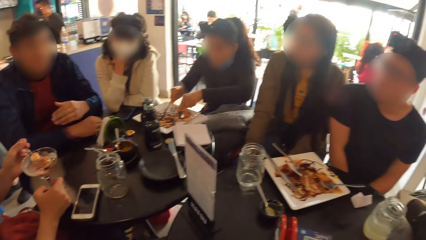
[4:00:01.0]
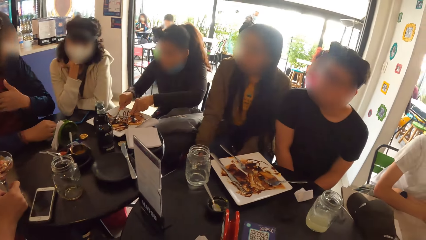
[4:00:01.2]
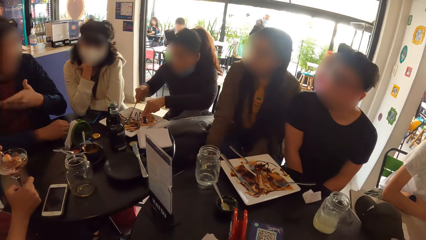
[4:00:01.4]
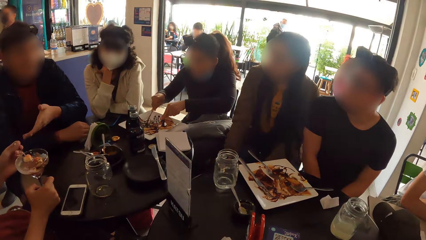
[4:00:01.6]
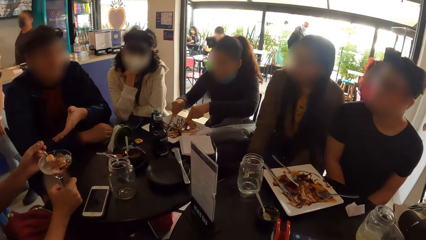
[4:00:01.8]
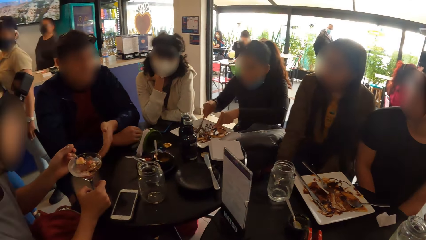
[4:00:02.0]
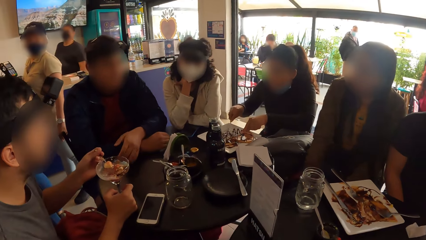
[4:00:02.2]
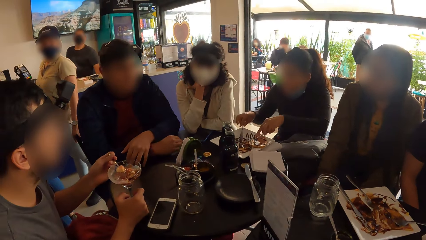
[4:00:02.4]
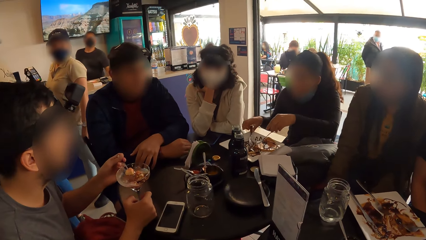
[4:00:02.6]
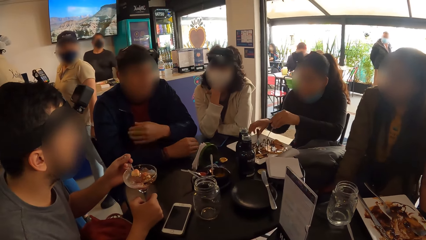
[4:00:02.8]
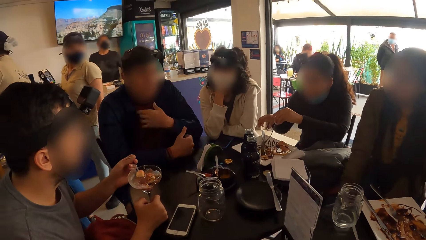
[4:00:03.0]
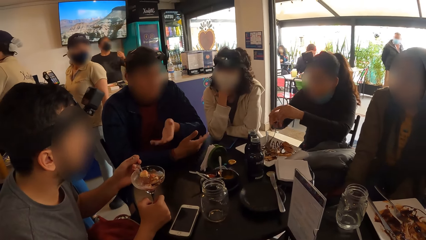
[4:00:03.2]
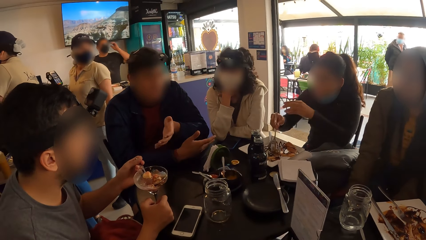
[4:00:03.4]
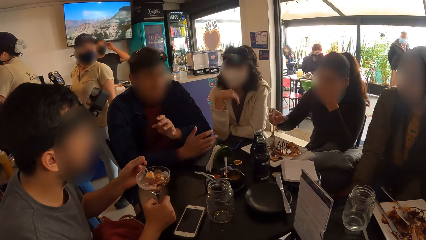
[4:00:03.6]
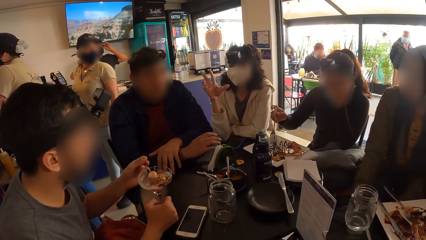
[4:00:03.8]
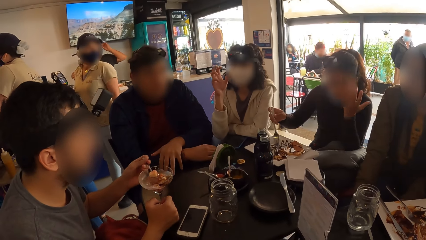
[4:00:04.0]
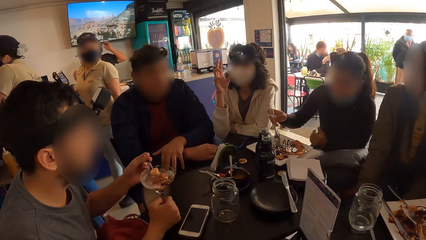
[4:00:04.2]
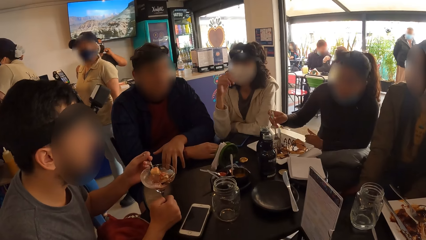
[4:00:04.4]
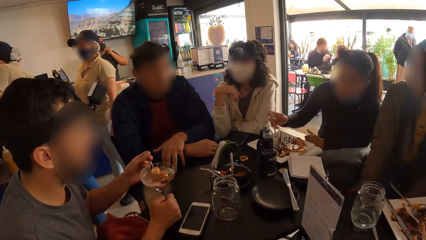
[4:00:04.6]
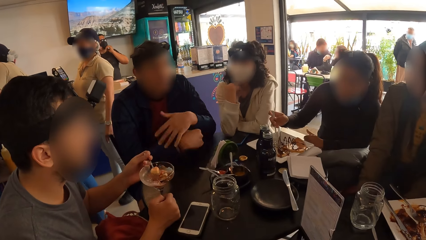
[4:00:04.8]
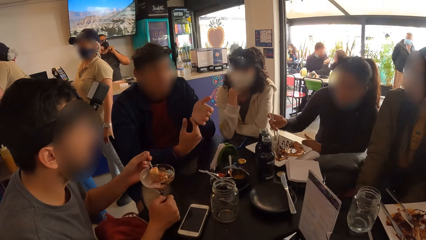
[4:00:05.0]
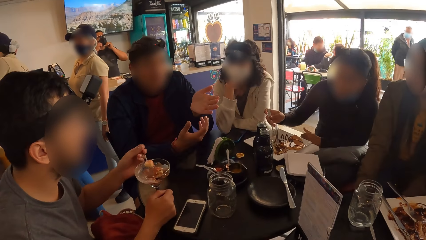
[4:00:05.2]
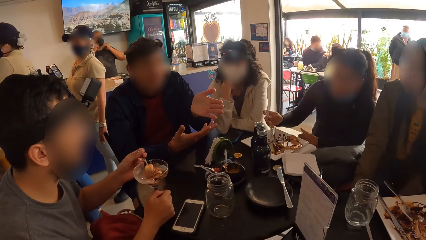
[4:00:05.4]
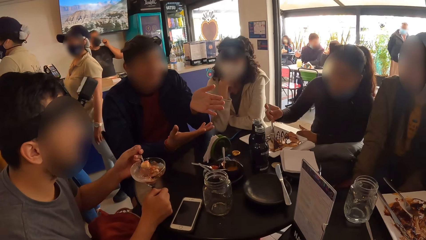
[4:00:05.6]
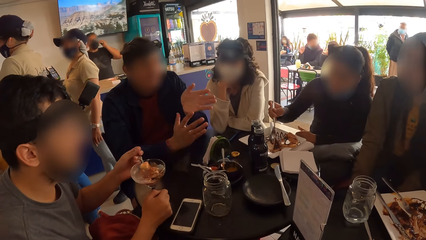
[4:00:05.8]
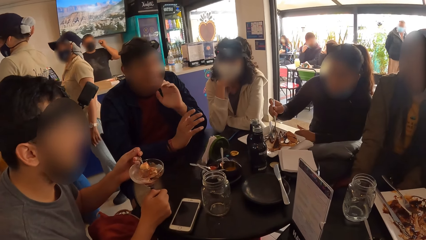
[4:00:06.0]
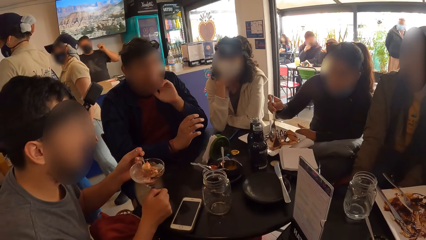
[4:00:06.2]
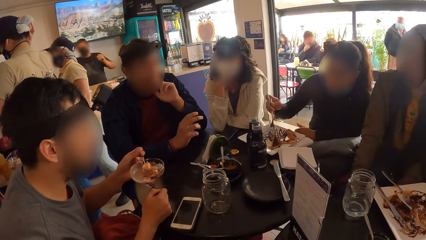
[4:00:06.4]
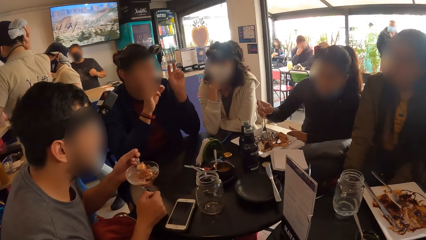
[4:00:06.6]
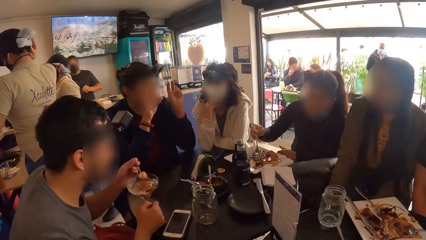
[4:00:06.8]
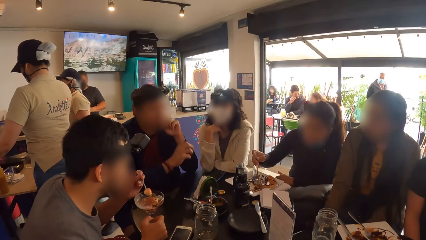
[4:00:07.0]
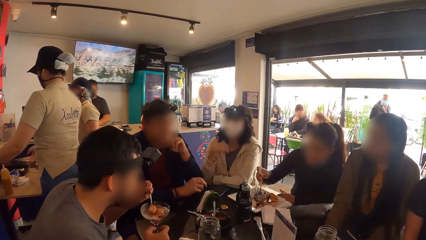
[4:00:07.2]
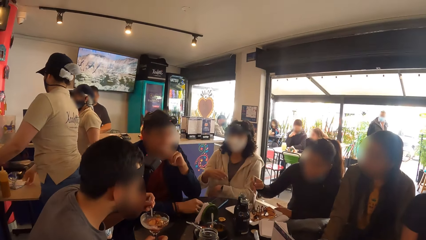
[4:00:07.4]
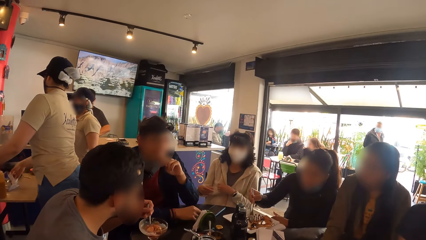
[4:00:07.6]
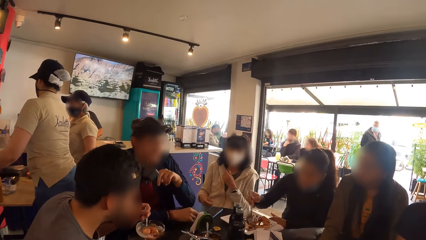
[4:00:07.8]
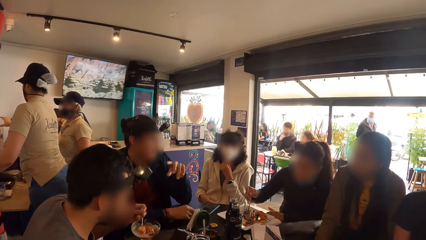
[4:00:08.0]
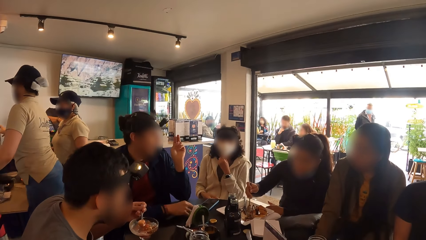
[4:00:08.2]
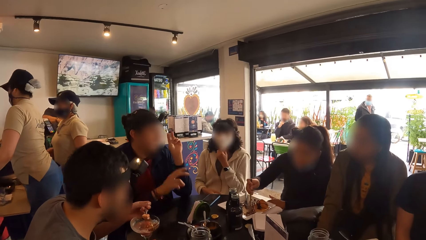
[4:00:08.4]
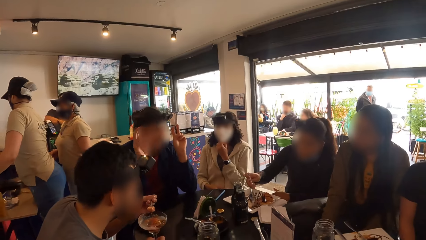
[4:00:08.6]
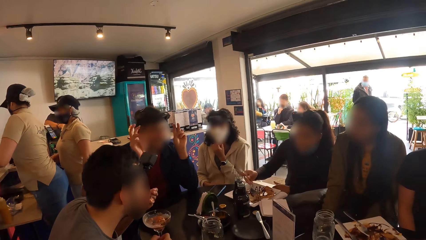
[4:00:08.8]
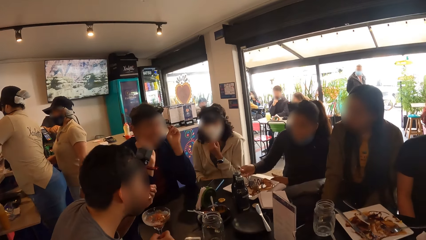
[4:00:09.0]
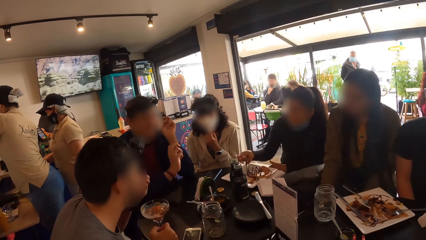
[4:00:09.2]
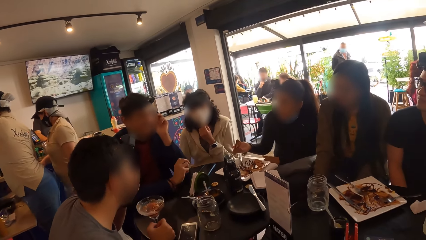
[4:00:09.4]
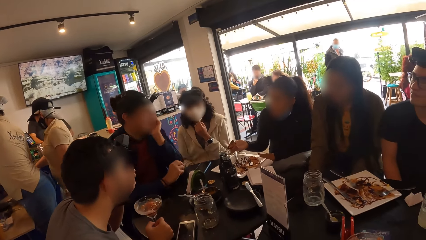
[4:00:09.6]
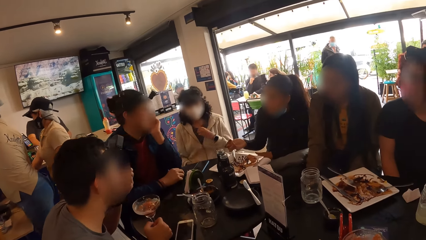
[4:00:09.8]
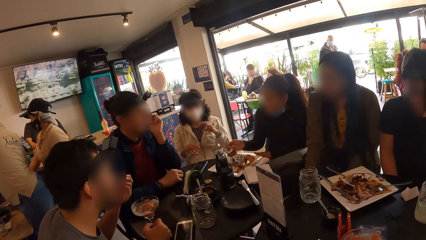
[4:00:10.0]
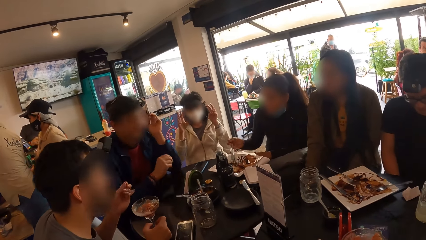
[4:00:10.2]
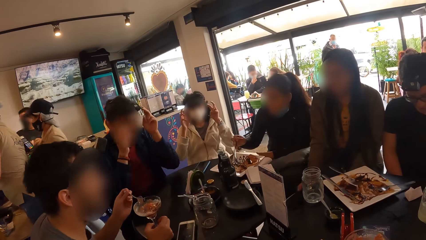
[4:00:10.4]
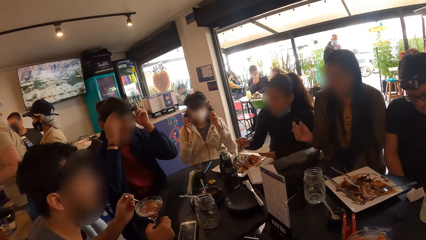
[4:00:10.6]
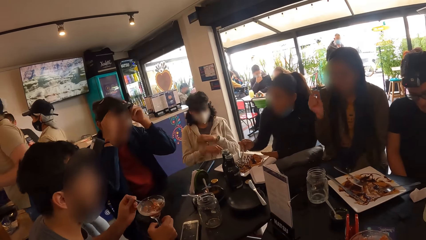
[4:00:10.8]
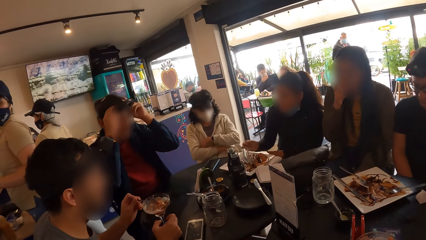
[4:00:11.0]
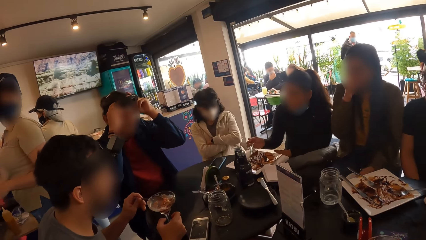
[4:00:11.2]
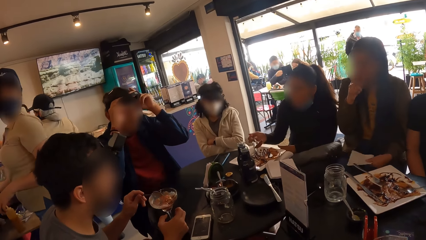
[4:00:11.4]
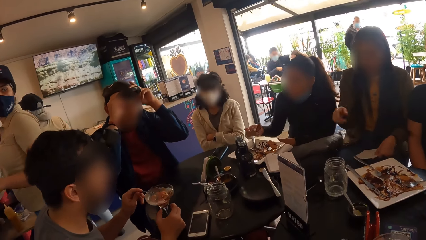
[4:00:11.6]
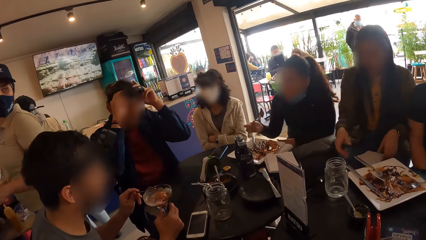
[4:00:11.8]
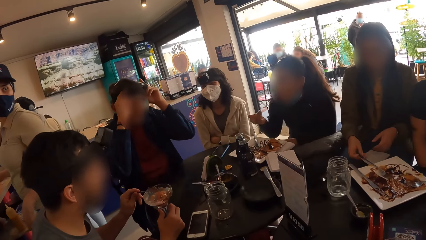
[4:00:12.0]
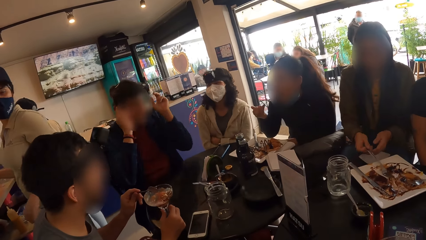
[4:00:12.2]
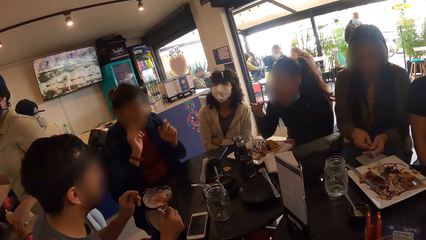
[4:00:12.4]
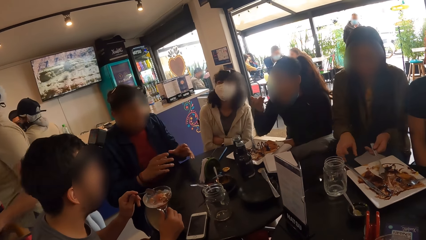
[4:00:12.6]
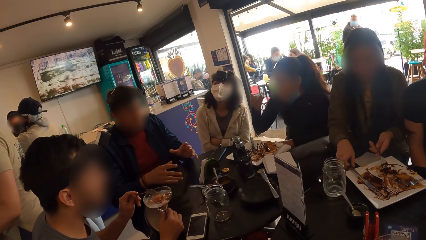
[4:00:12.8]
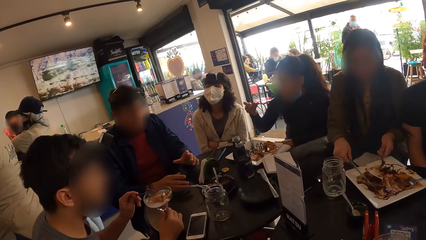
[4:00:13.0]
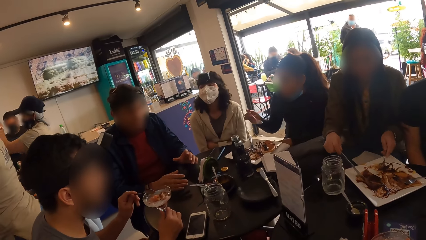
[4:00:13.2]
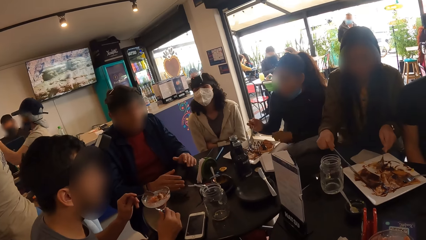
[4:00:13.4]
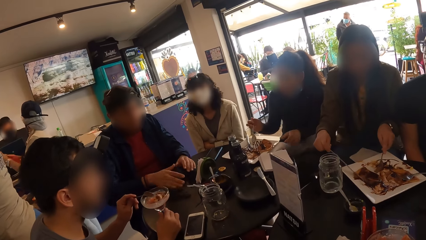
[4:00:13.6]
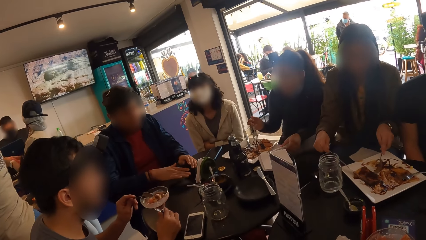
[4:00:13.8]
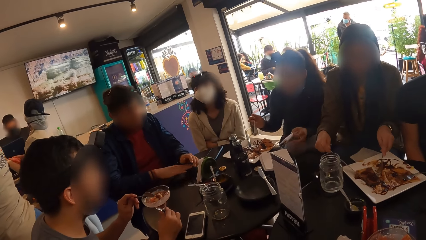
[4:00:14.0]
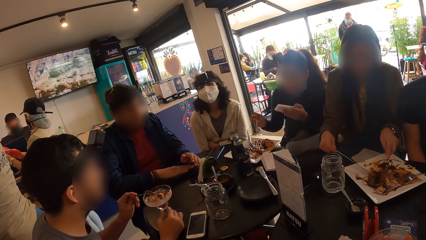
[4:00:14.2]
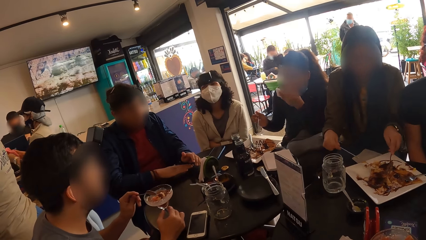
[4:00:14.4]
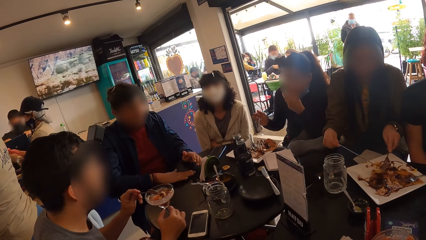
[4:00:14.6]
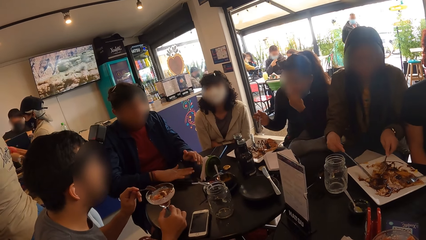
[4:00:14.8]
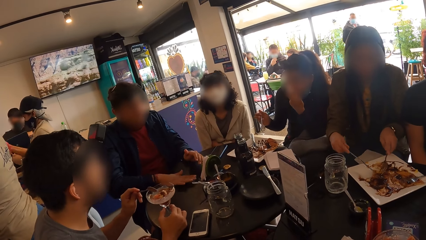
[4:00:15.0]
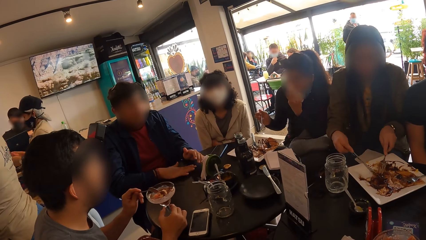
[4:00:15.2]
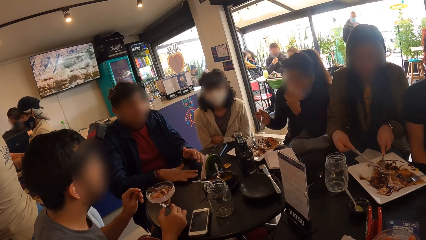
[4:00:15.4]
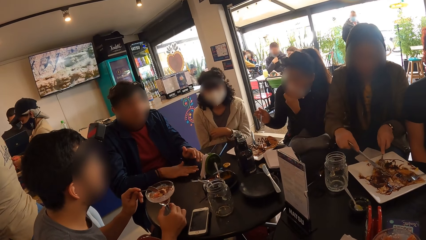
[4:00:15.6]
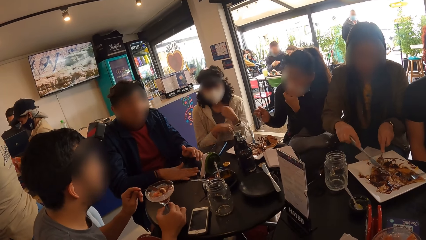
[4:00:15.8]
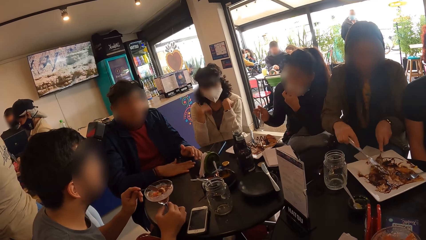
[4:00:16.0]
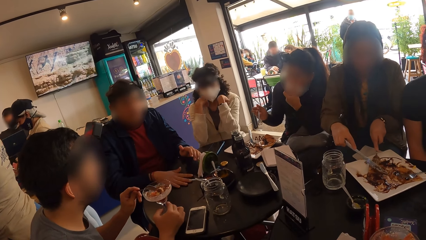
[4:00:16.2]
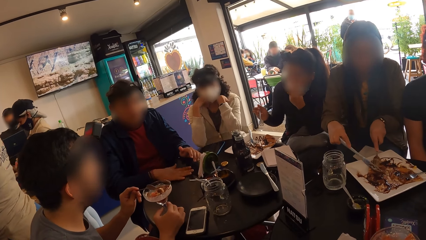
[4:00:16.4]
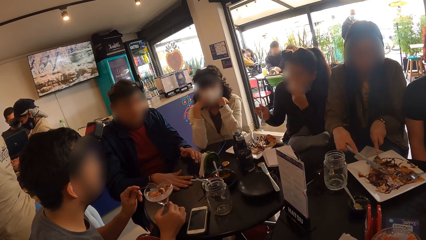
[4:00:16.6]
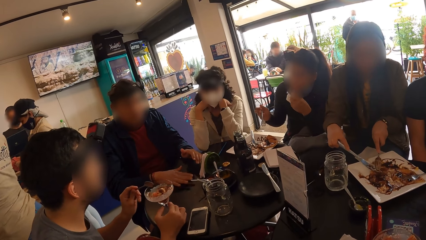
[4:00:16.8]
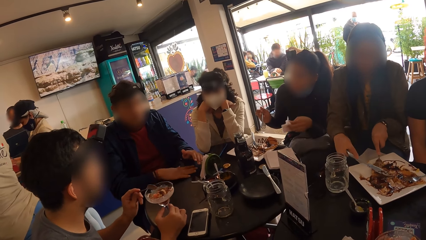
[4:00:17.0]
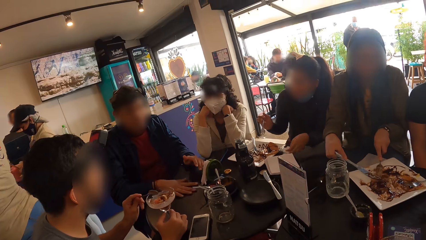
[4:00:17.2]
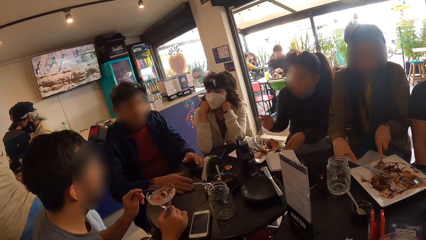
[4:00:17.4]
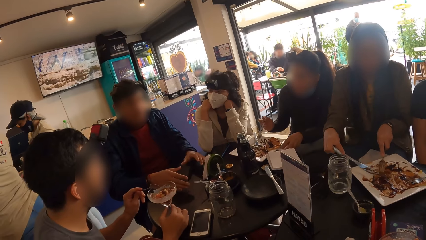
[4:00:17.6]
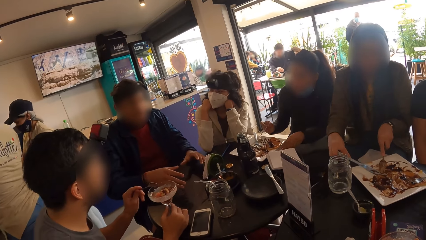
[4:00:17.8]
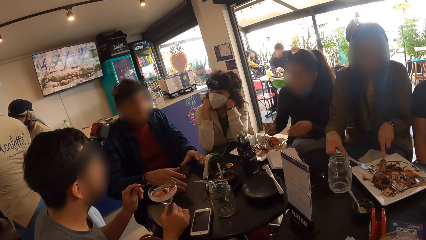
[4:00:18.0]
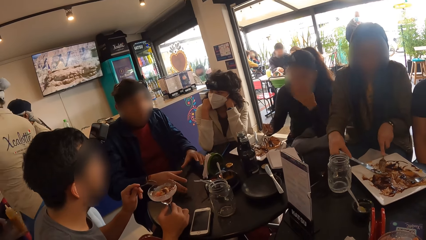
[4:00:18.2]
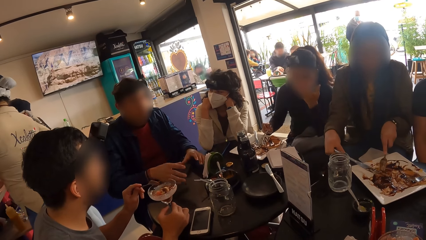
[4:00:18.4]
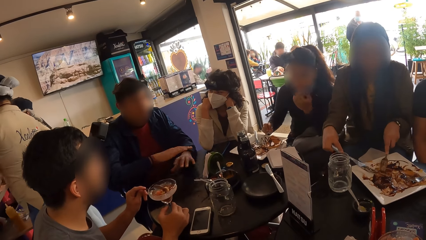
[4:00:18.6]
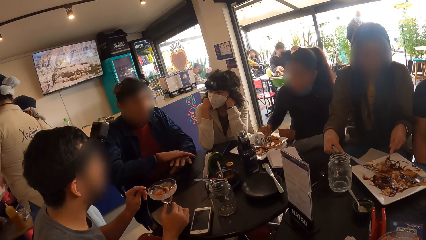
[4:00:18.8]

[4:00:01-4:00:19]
The woman cuts taco on the plate with the knife in her right hand. The camera wearer looks around. The woman drops the knife on the plate on the table with her right hand. The woman passes the fork from her left hand to her right hand. The man eats shrimp cocktail from the cup on the table with the spoon in his left hand. Another woman drops the piece of paper towel on her thigh with her left hand. The second woman picks the fork from the plate on the table with her right hand. The first woman eats taco from the plate on the table with the fork in her right hand. The second woman passes the fork from her right hand to her left hand. The second woman picks the knife from the plate on the table with her right hand. The second woman cuts taco on the plate with the knife in her right hand.
